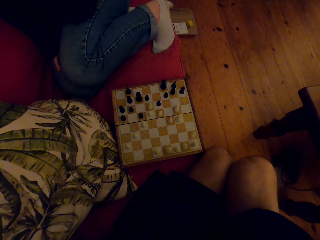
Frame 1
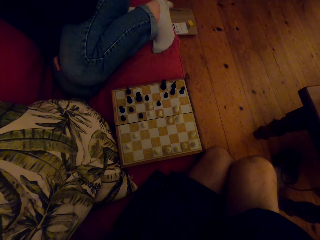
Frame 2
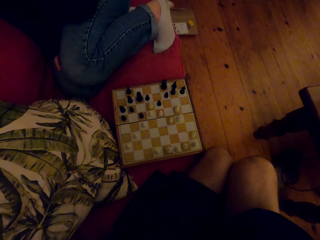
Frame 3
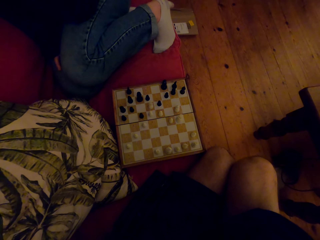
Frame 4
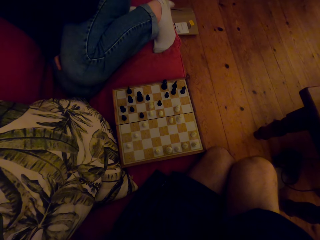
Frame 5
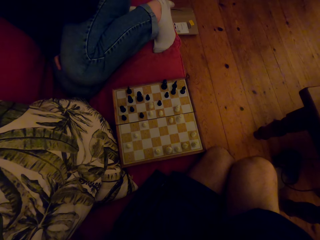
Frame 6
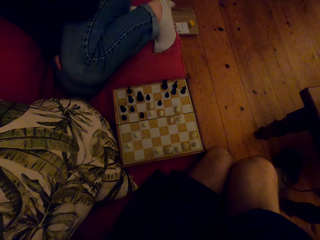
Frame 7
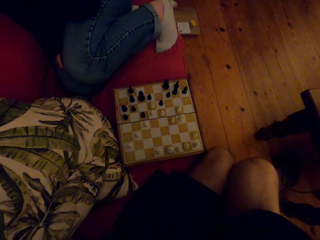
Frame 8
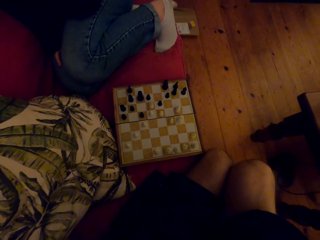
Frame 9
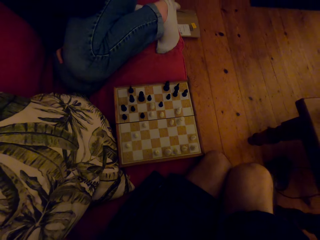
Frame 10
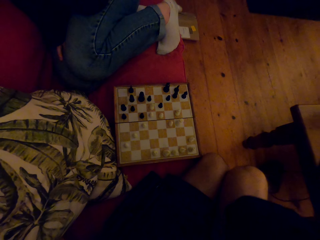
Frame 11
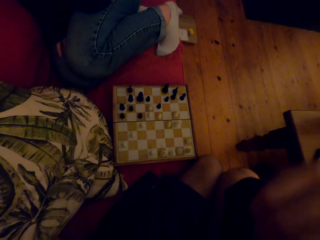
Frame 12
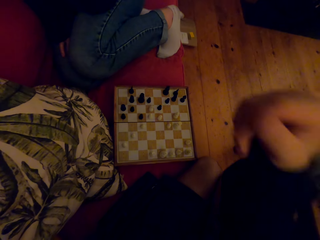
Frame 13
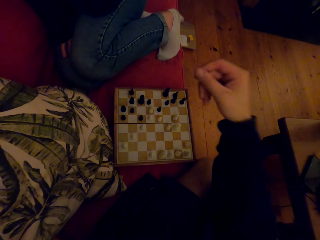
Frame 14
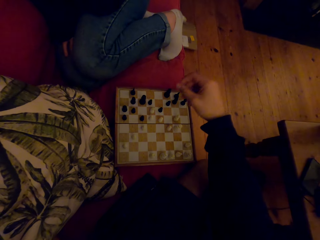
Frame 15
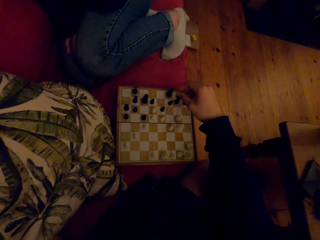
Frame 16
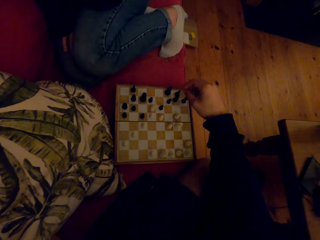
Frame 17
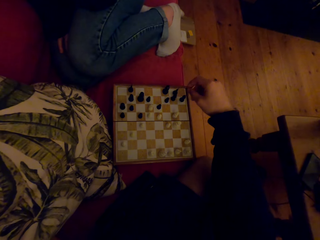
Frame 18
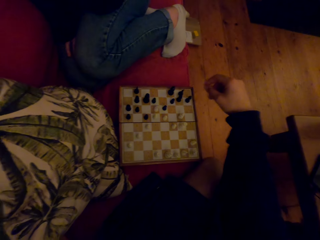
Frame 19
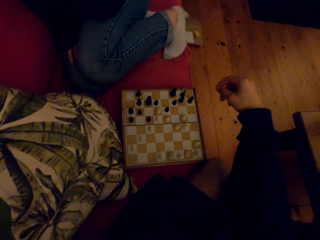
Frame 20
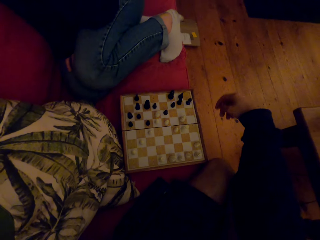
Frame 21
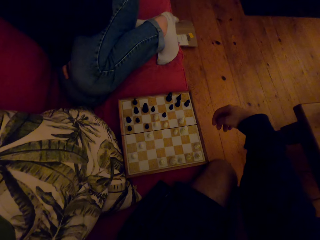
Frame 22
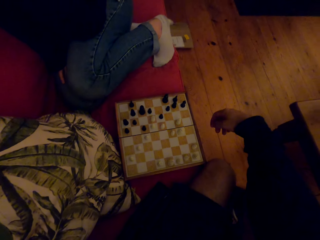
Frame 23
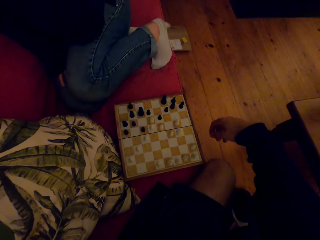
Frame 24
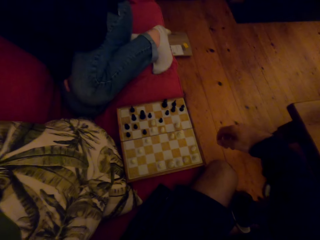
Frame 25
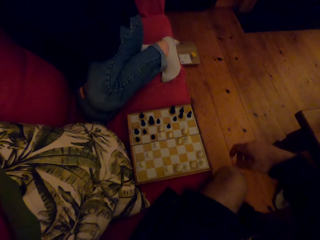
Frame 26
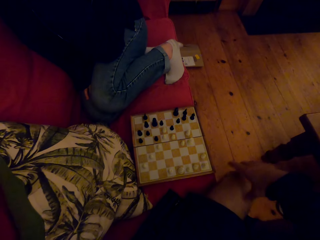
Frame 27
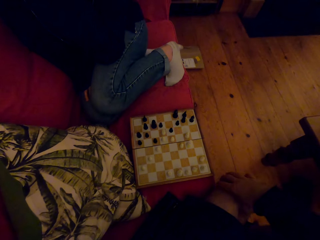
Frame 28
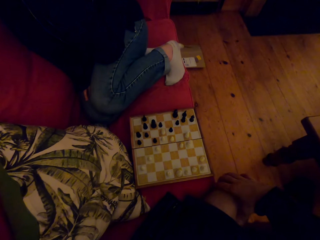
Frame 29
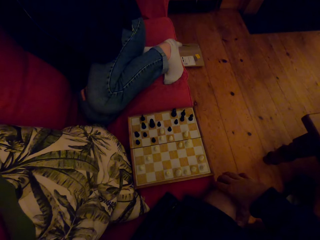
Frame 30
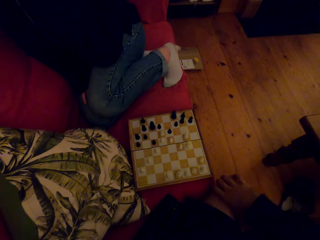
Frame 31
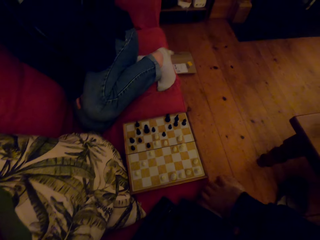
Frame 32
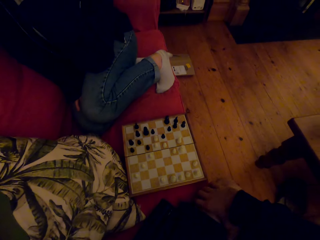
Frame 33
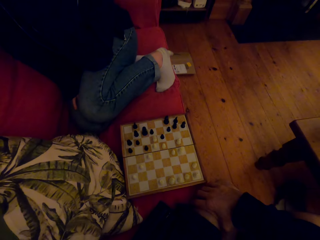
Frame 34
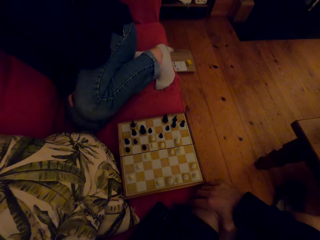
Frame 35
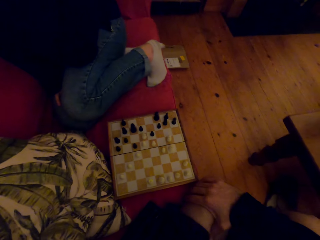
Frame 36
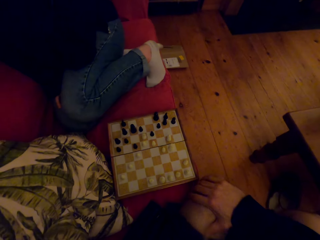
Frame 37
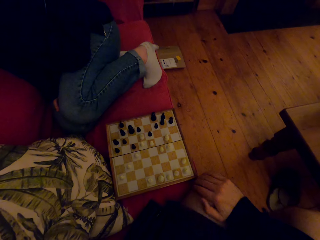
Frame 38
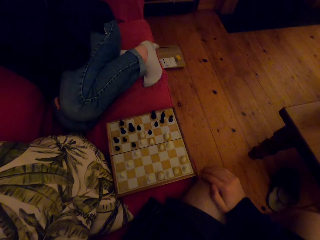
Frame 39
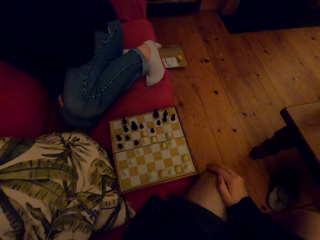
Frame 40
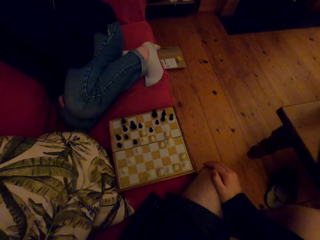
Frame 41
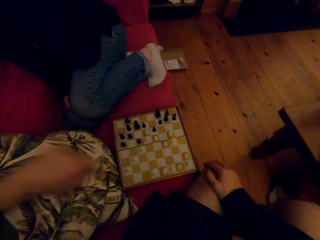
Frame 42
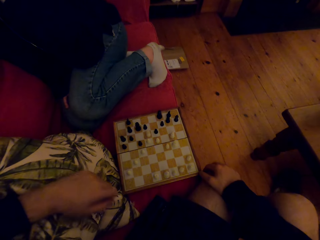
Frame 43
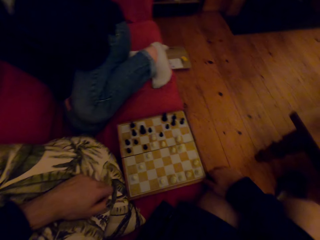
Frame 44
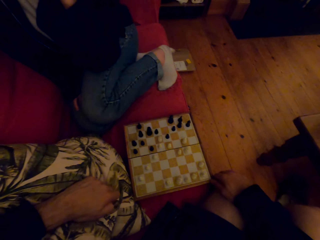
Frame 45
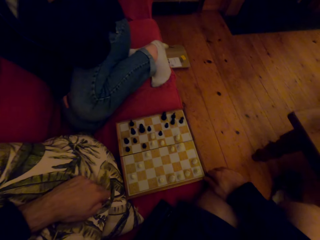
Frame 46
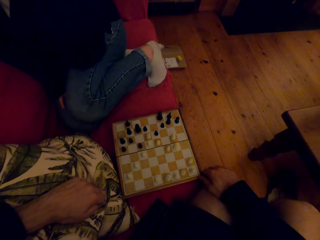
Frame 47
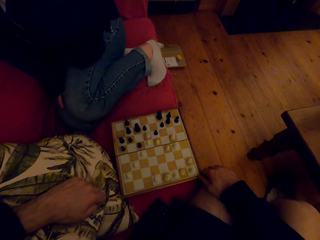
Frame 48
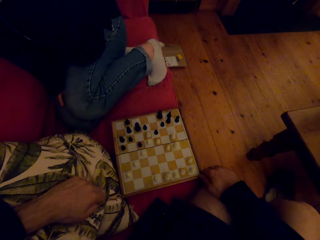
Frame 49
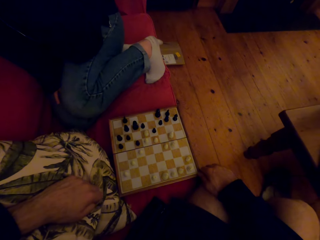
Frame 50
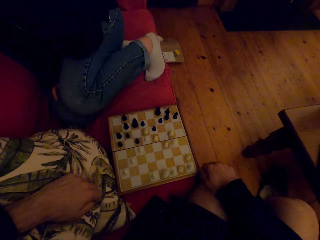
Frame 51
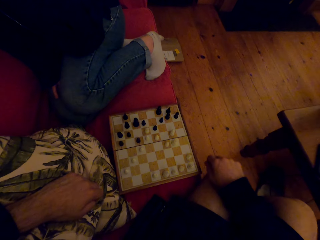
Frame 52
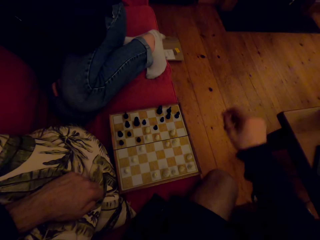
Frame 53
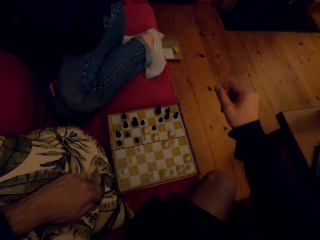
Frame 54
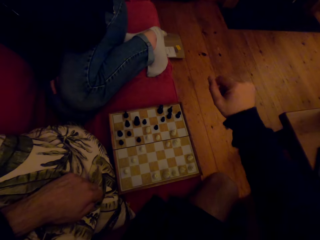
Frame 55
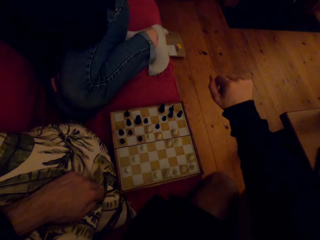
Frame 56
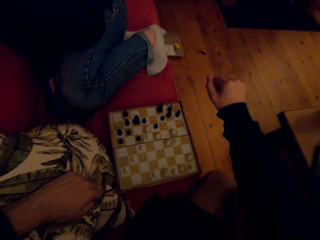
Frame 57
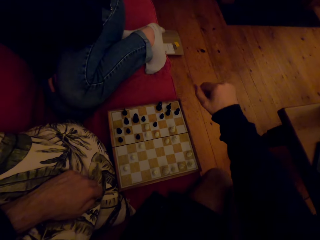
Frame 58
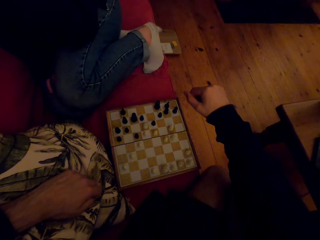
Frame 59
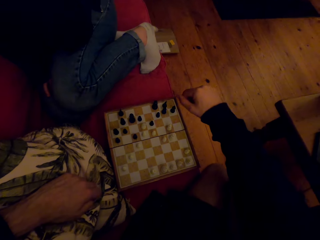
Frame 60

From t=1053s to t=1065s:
The camera wearer touches the chess piece.

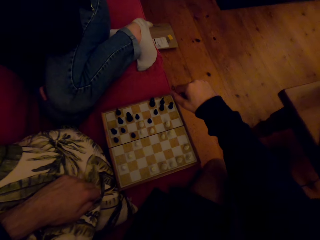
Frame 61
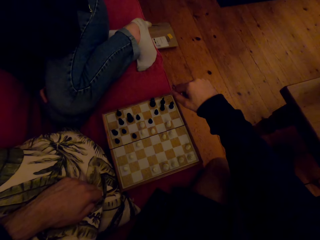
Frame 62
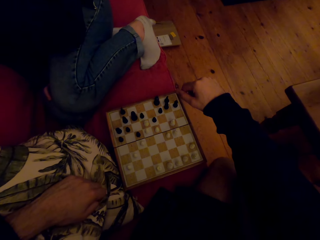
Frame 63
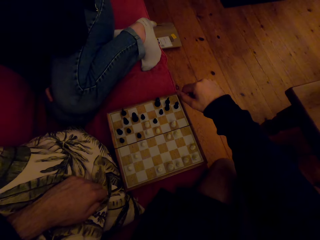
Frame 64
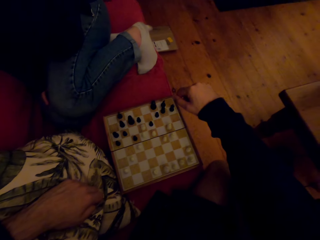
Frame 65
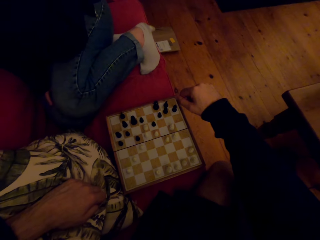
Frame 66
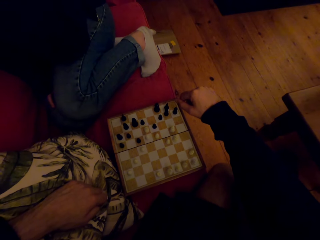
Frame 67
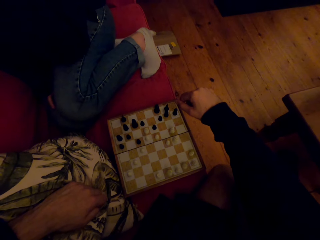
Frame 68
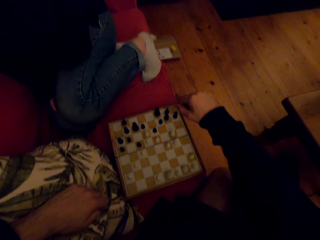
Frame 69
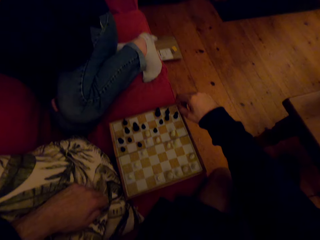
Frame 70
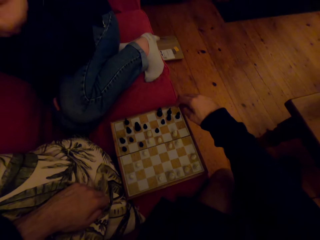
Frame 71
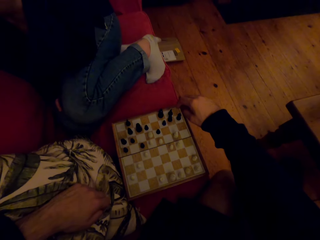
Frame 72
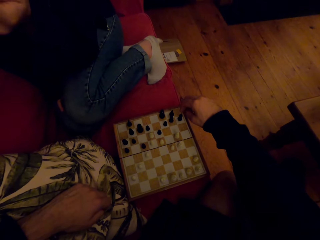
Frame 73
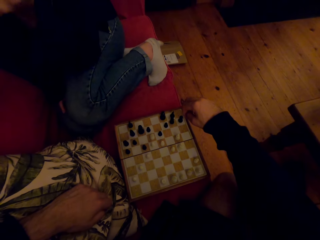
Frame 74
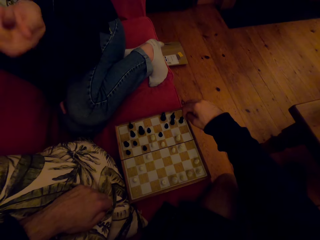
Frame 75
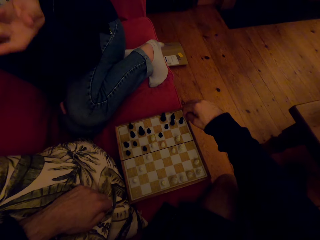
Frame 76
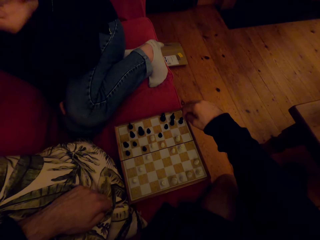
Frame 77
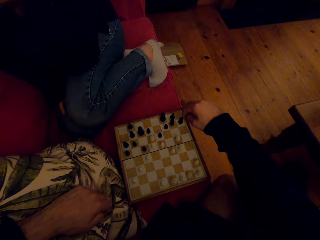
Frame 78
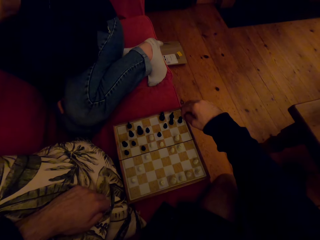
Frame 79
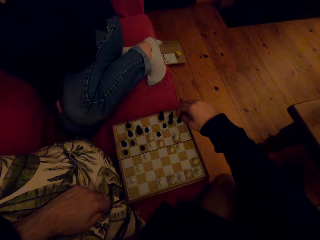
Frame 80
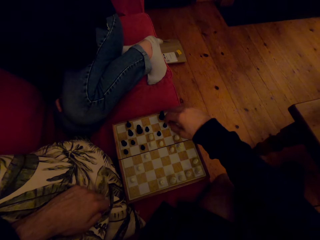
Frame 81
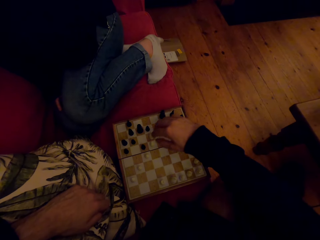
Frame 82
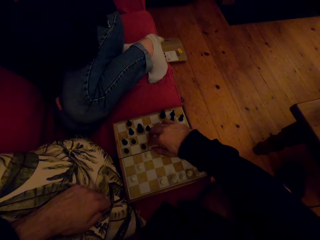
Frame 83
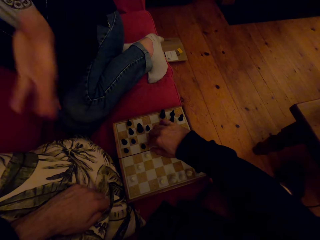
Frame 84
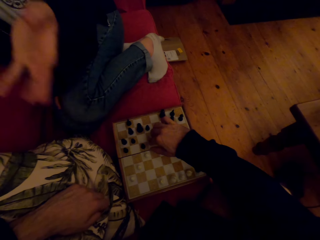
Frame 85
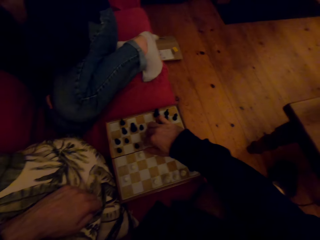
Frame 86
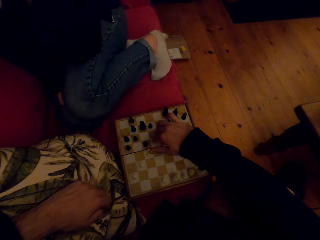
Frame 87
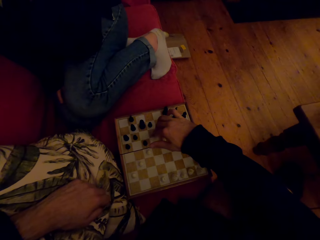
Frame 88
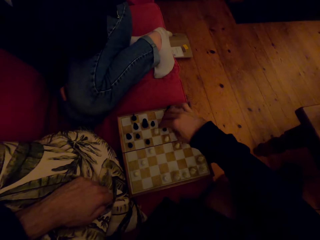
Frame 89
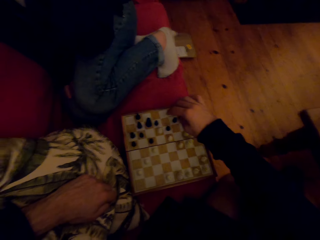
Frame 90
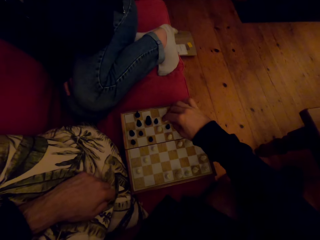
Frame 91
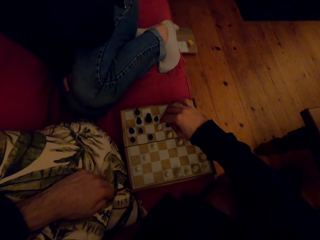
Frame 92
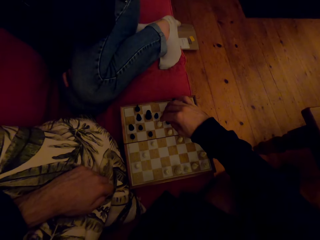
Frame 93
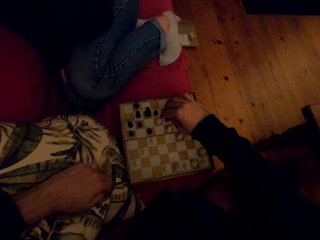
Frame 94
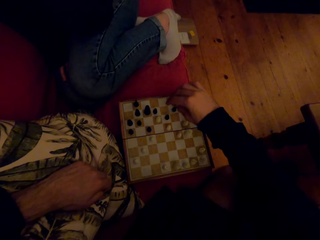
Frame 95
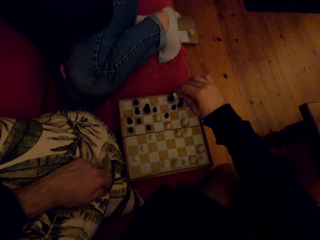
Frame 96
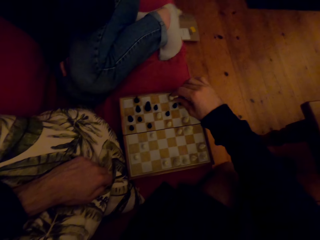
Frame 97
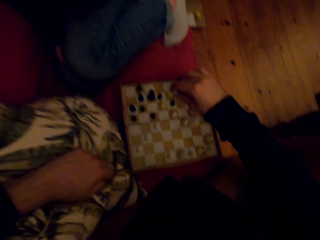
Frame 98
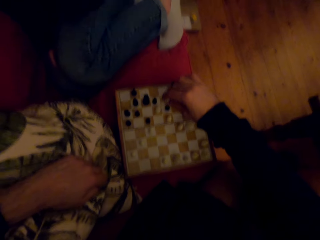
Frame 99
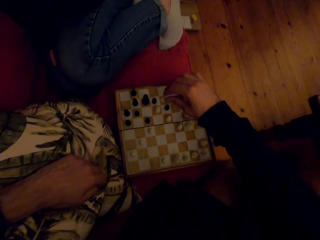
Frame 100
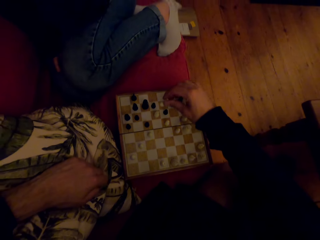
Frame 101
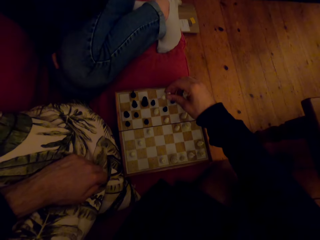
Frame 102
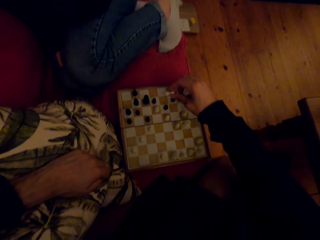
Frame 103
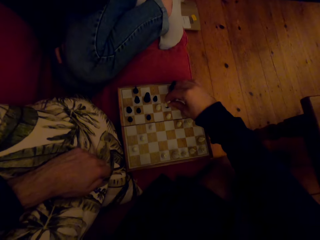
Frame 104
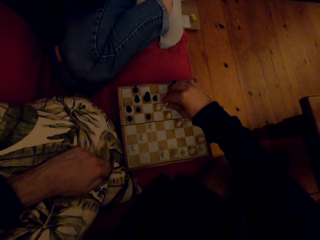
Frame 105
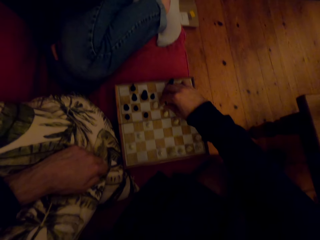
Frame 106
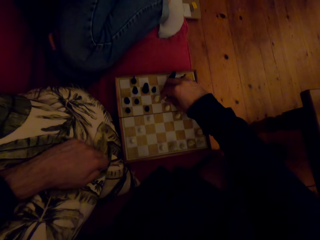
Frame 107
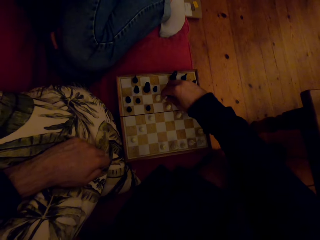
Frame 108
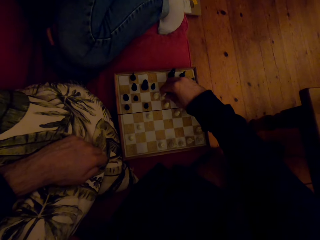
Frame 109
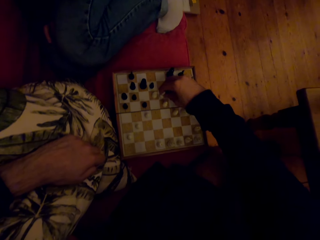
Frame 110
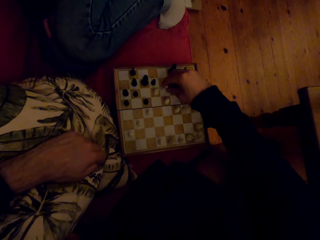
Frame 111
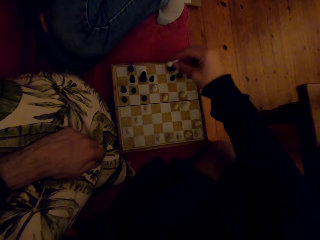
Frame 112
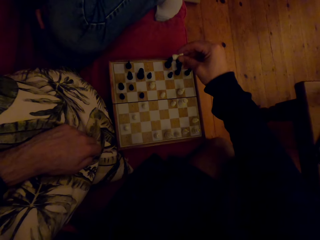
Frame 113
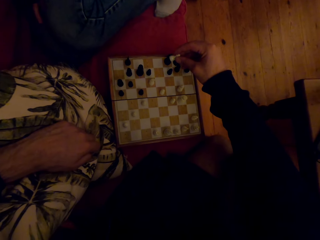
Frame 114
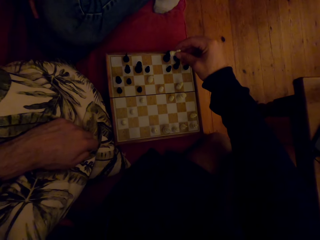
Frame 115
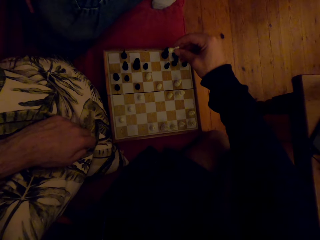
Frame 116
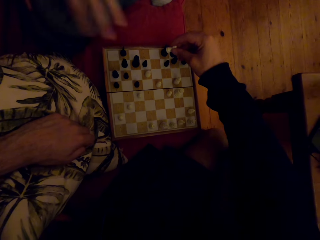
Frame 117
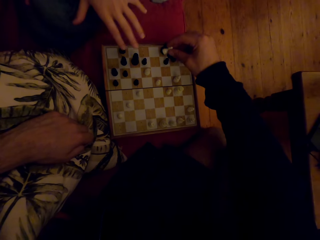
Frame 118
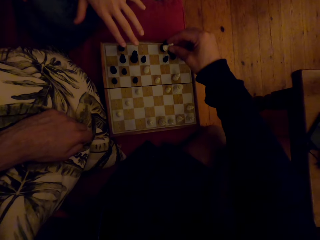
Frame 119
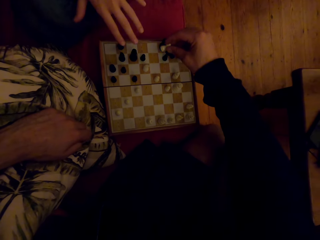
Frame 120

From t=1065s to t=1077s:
The camera wearer plays the chess game. They talk to a person.
